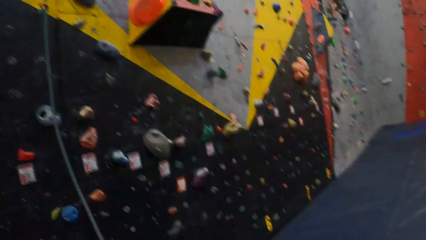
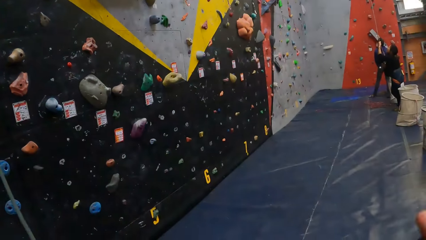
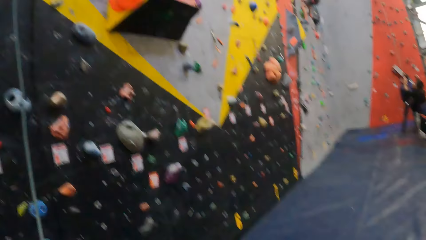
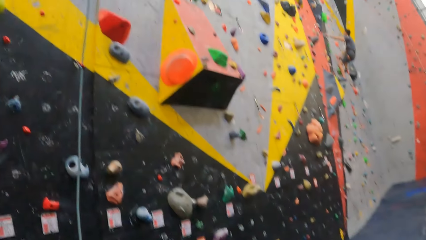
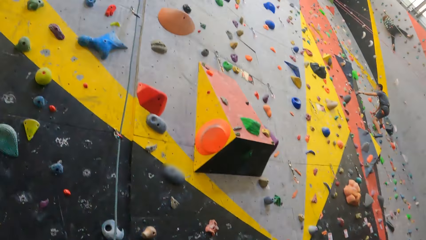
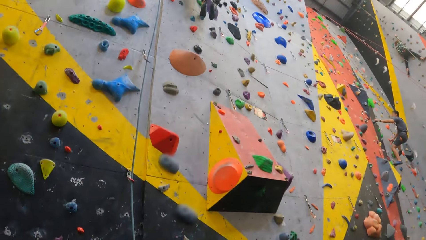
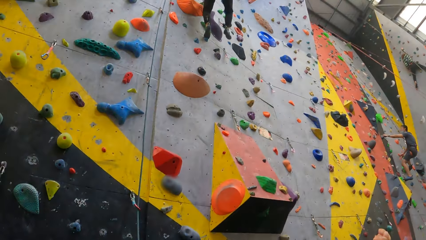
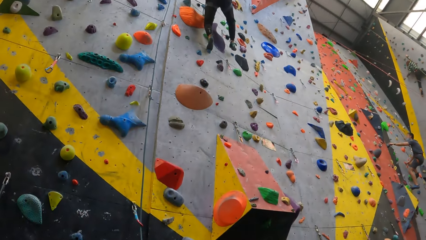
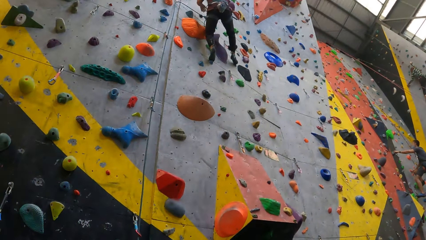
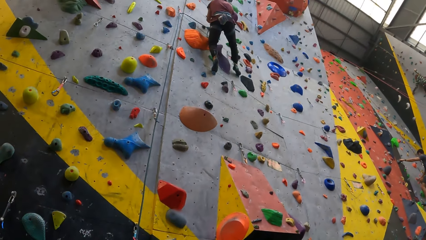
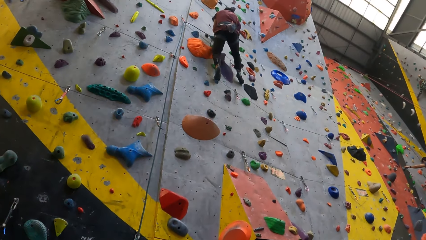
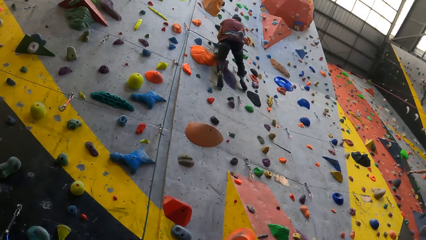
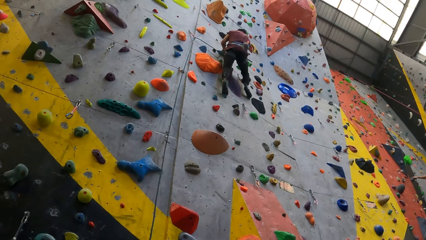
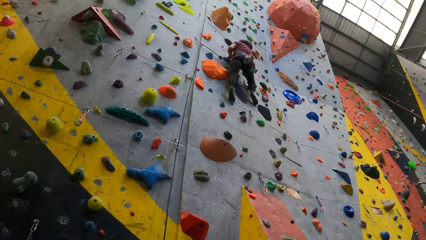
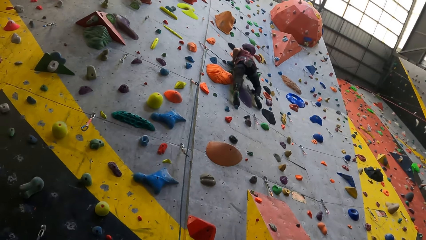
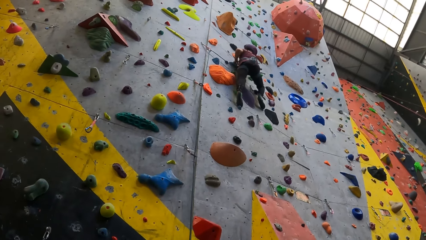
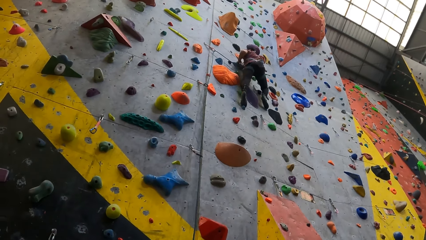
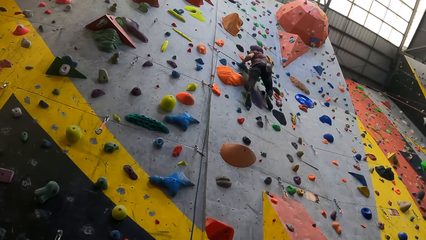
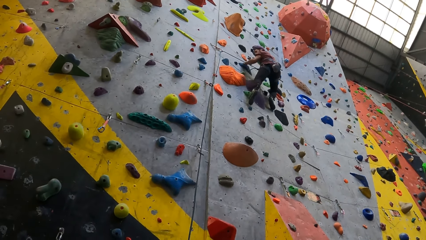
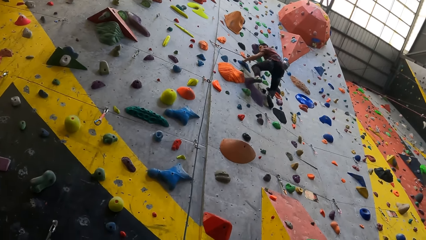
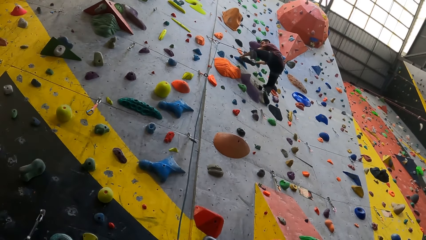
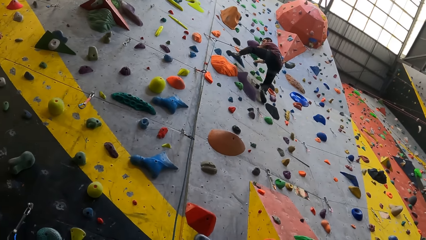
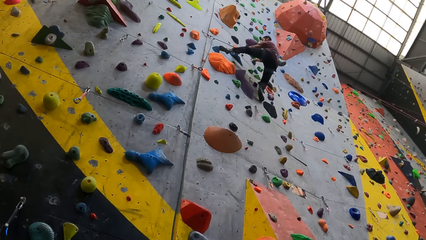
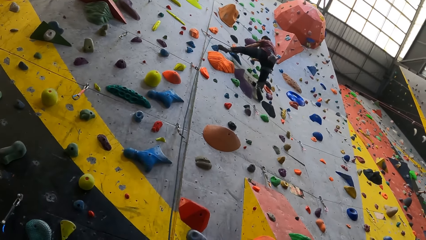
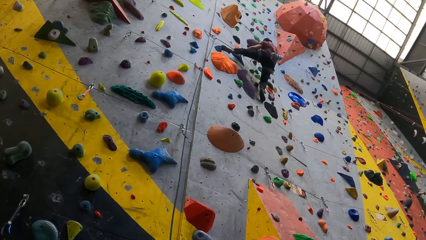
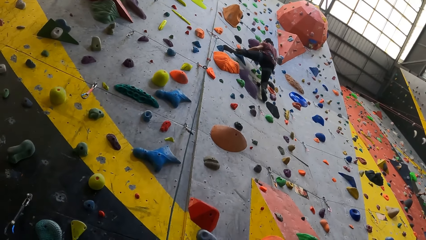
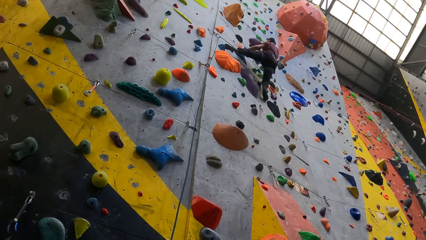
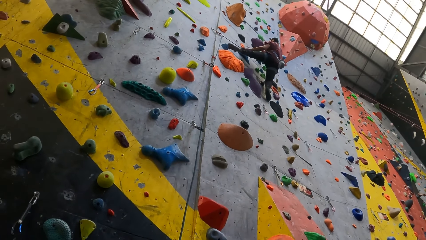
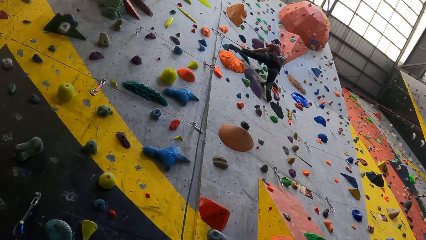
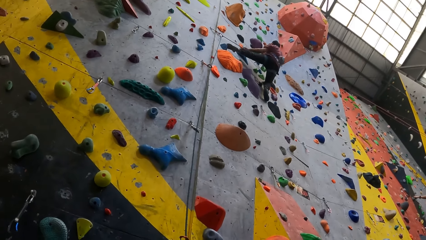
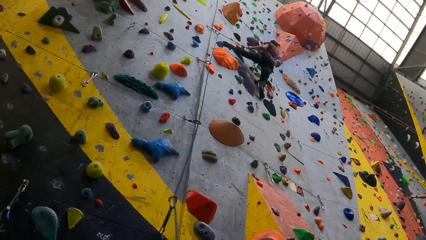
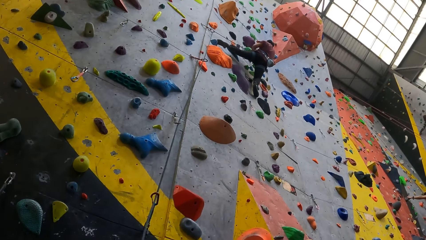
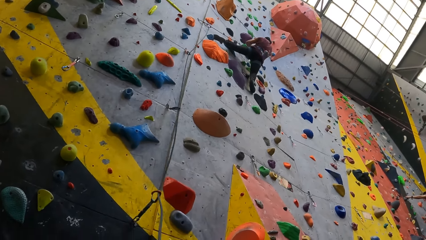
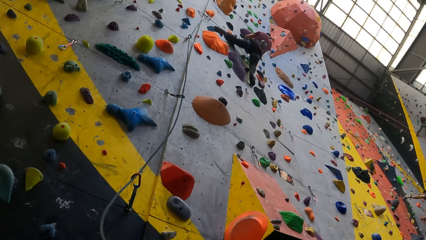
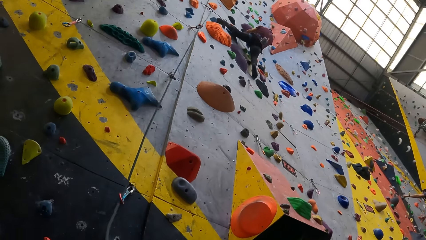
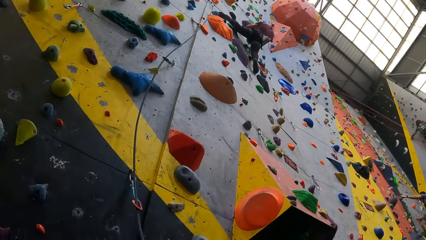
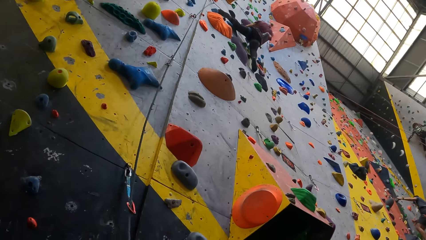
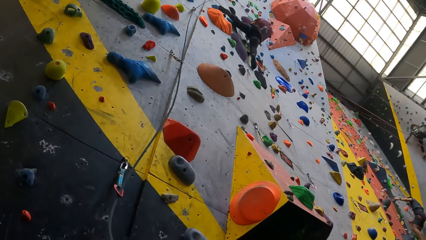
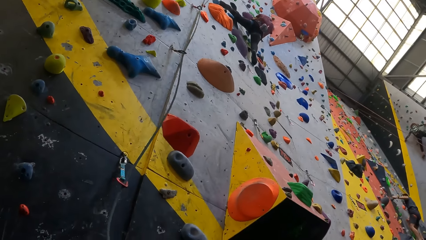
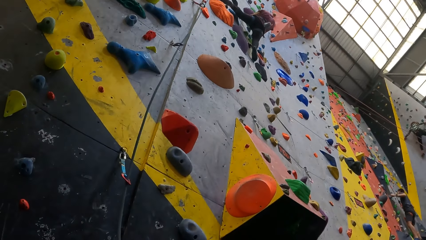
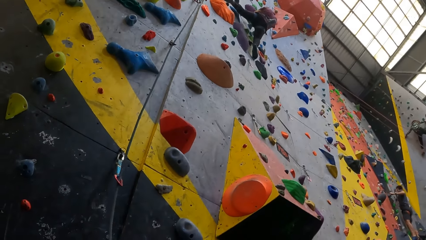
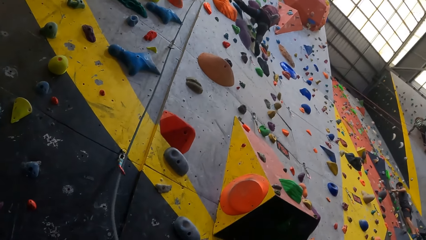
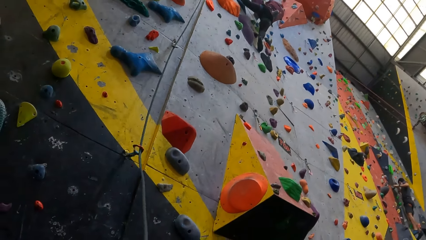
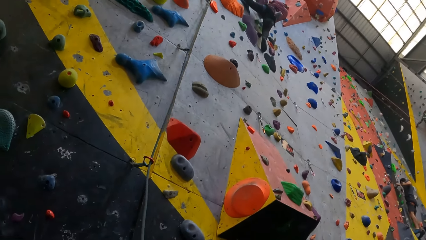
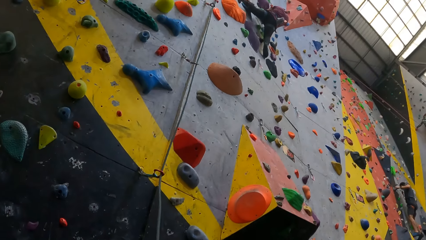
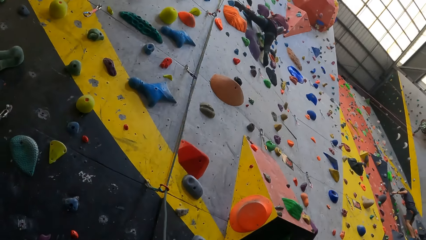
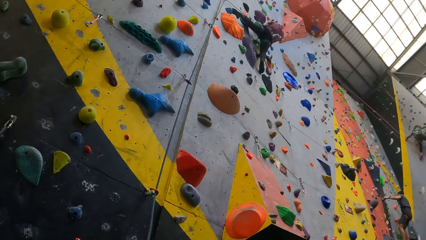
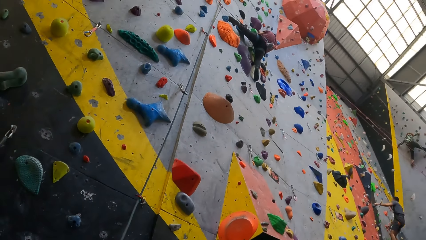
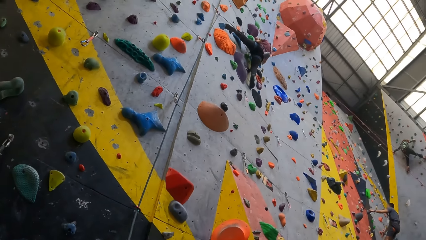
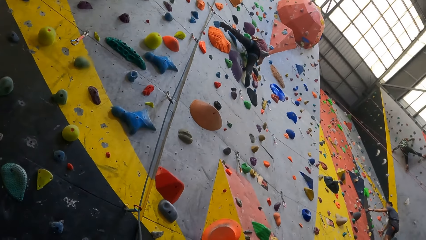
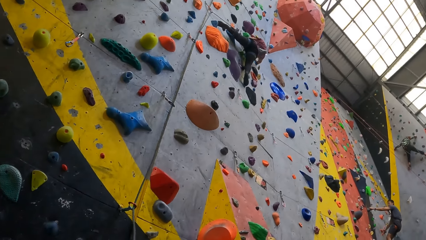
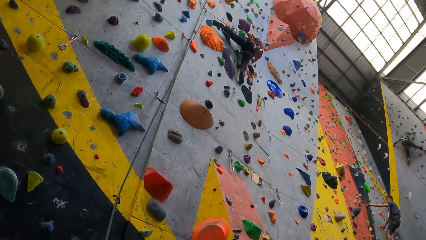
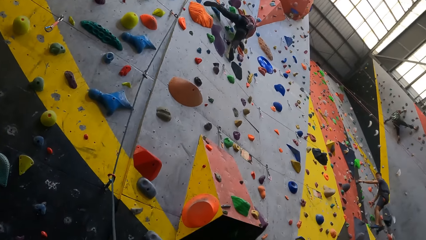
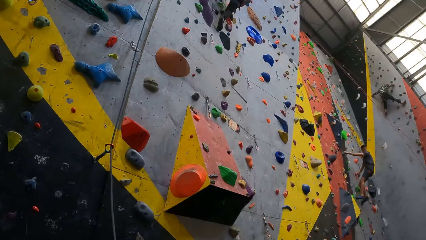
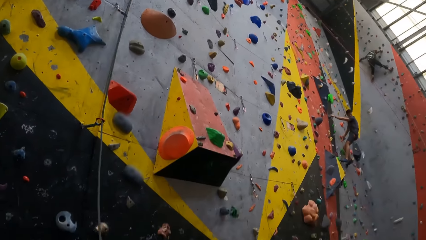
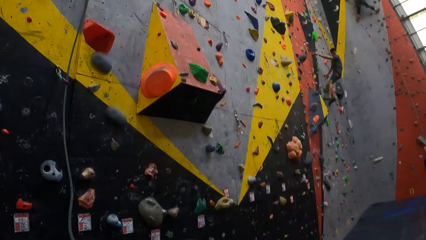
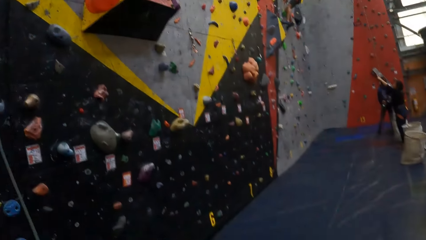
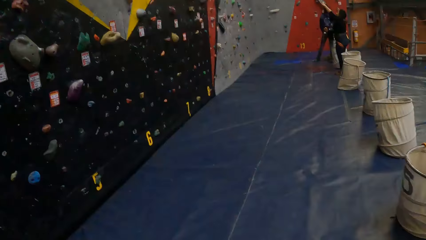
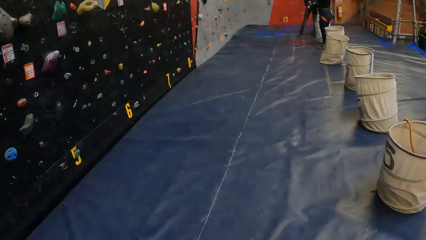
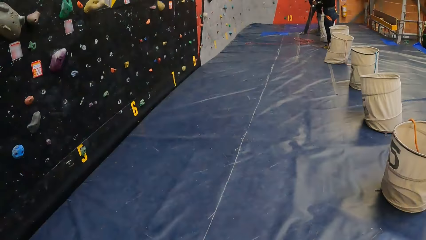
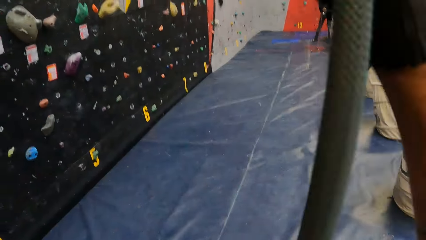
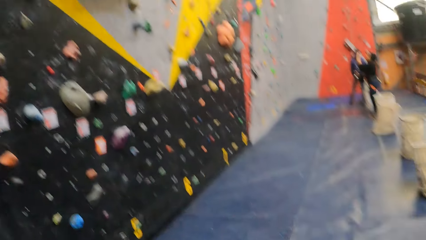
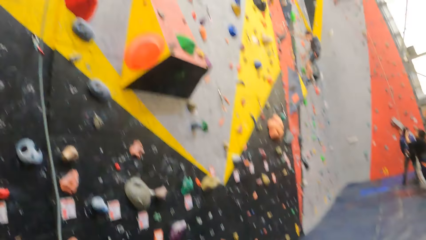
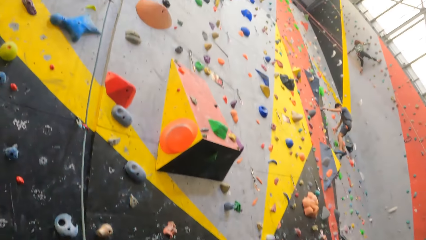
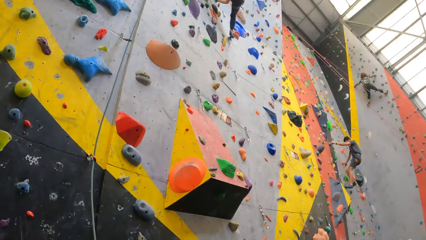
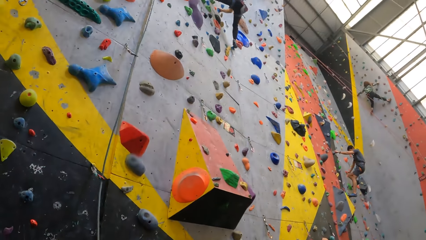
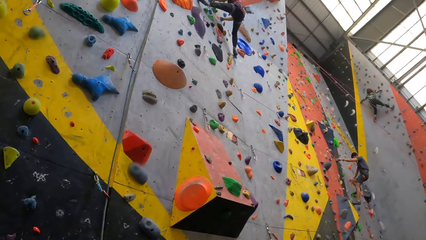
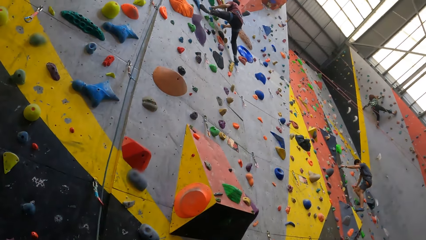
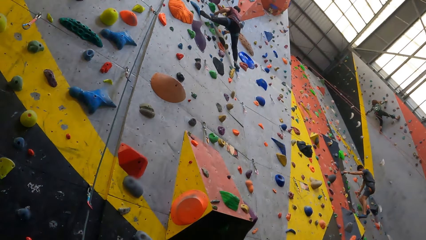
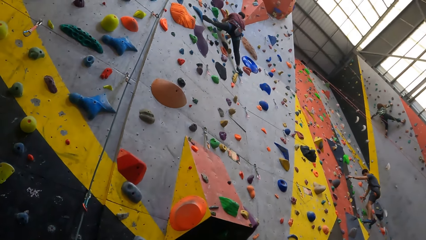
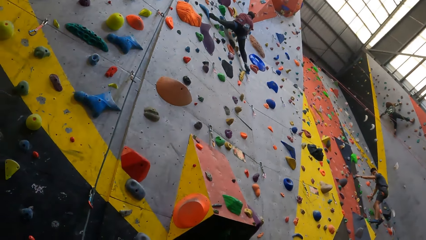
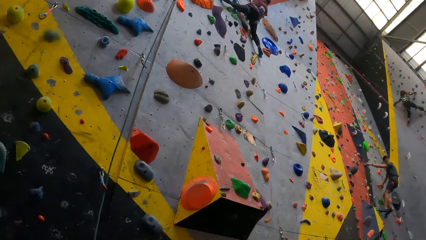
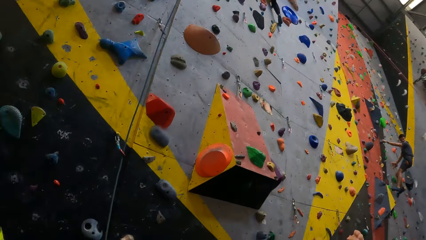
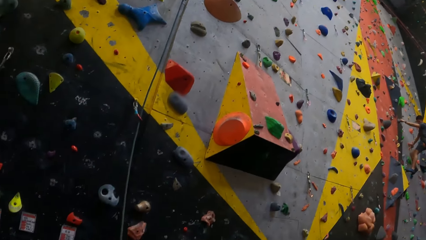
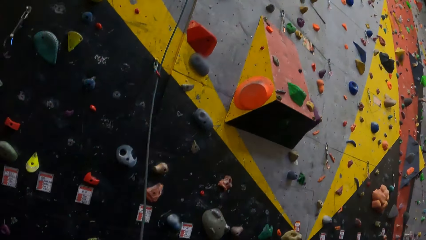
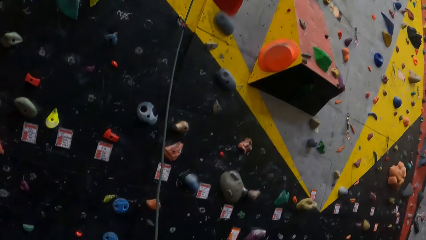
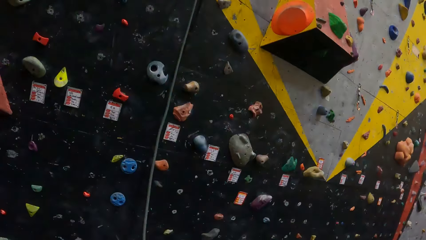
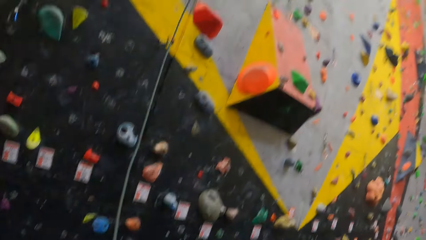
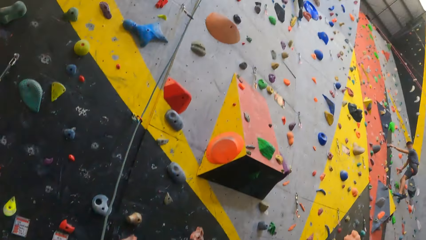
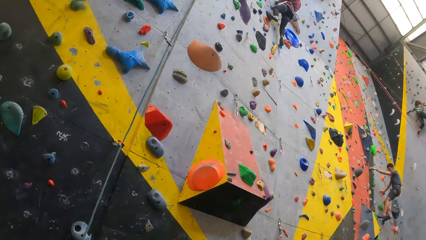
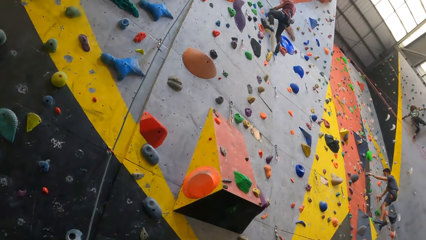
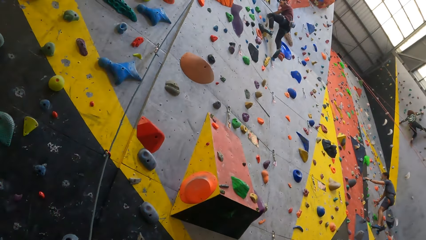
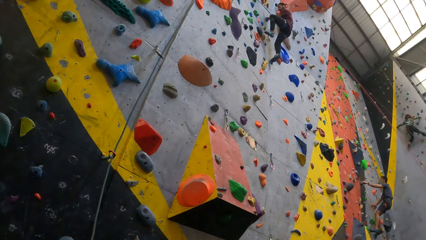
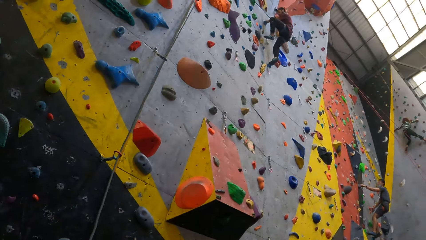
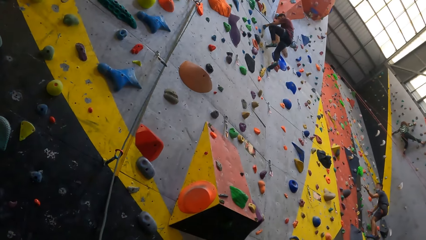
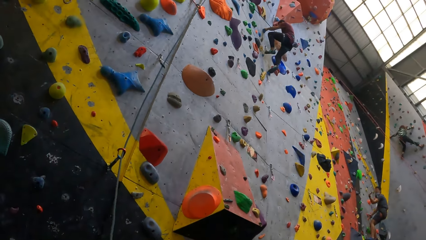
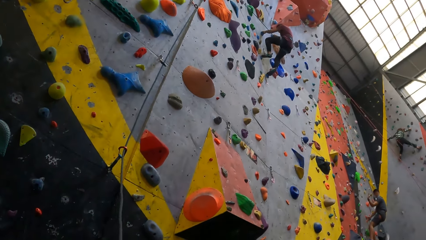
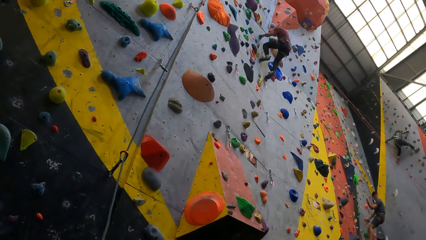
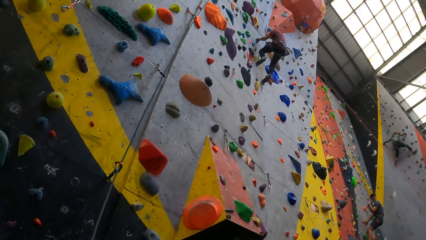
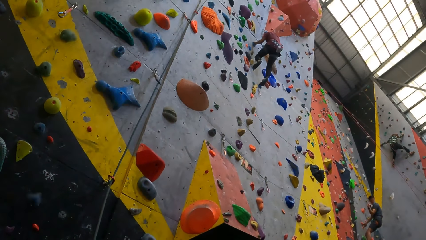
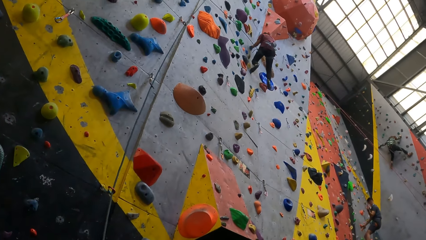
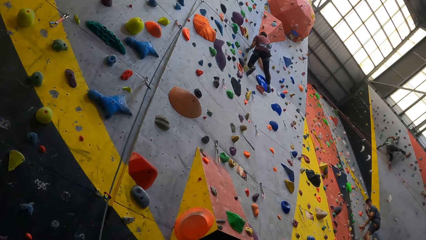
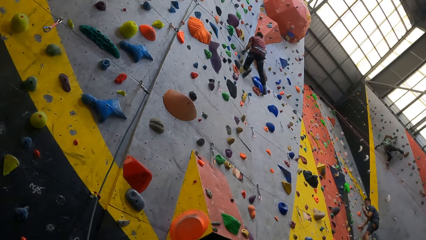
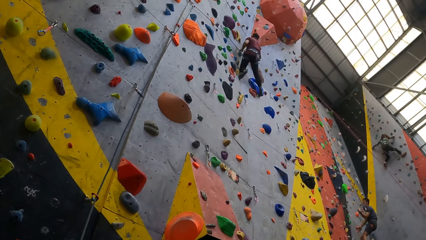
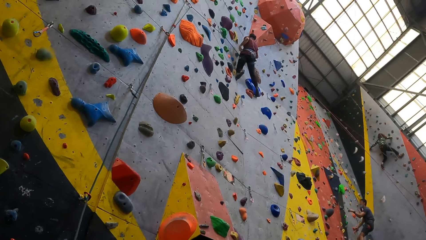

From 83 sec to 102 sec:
The camera wearer adjusts the rope. They look around the room.
